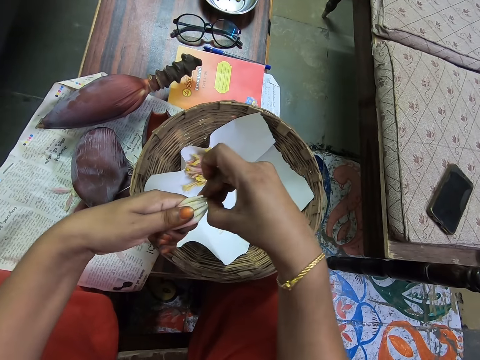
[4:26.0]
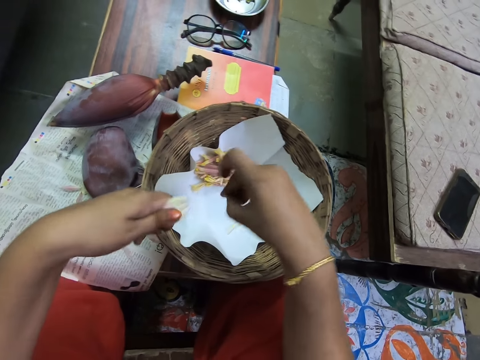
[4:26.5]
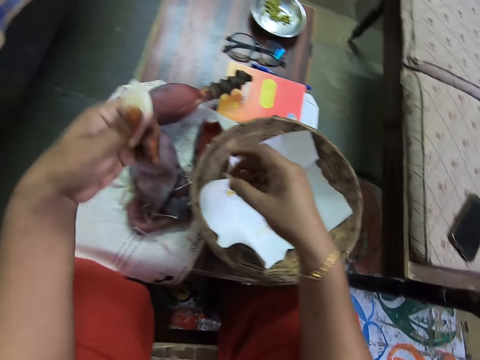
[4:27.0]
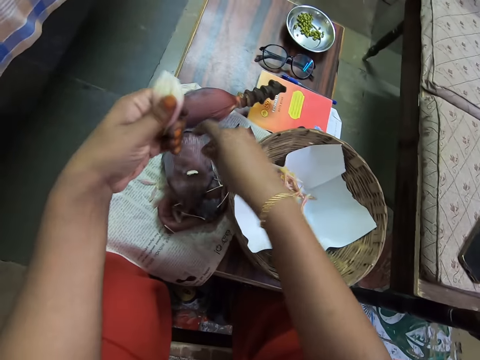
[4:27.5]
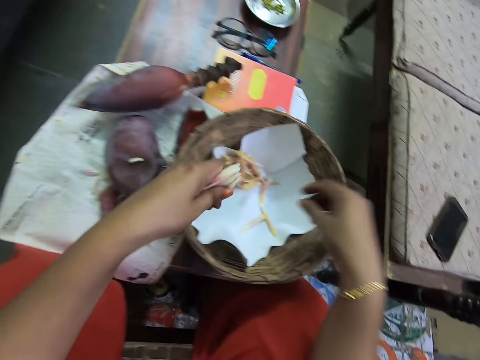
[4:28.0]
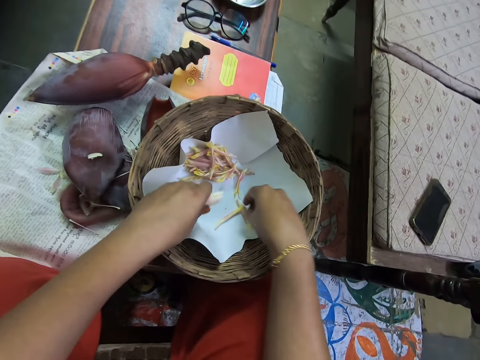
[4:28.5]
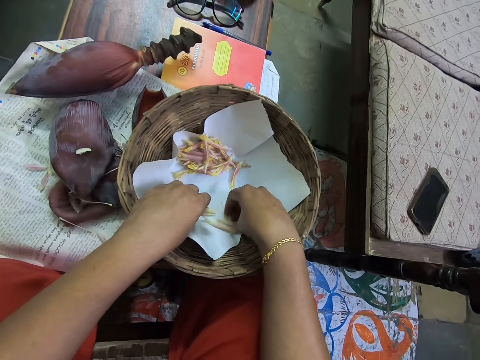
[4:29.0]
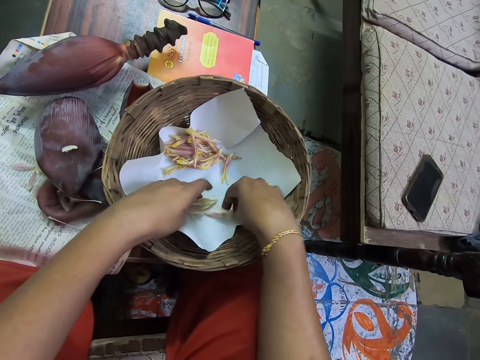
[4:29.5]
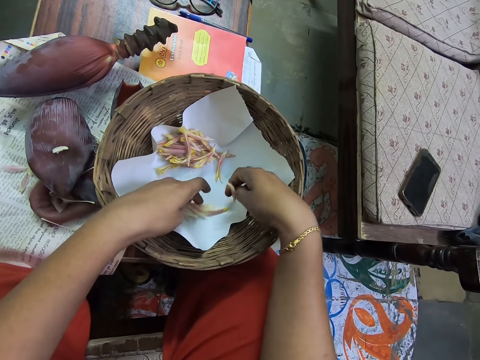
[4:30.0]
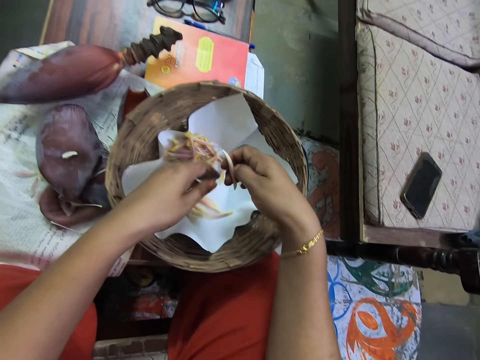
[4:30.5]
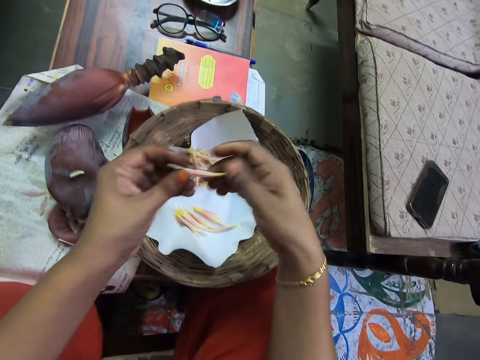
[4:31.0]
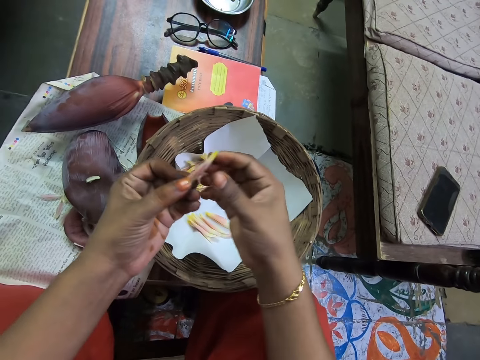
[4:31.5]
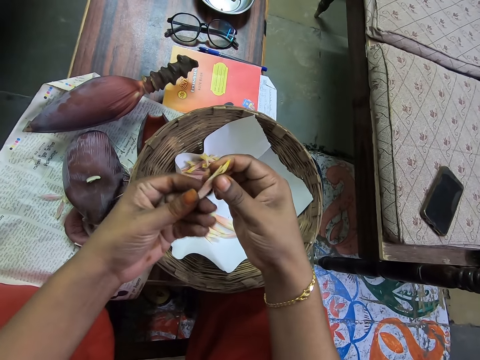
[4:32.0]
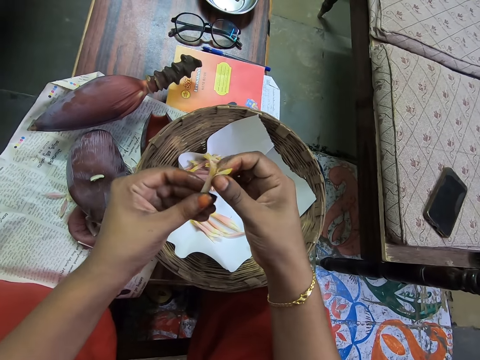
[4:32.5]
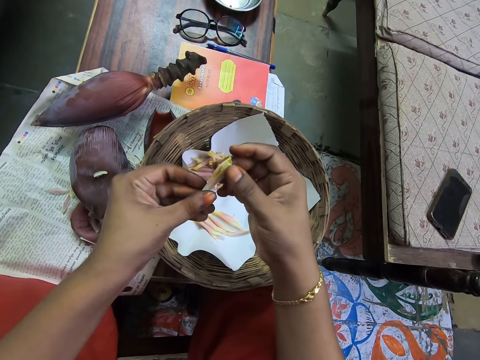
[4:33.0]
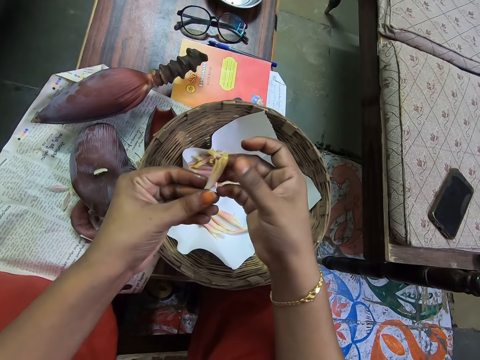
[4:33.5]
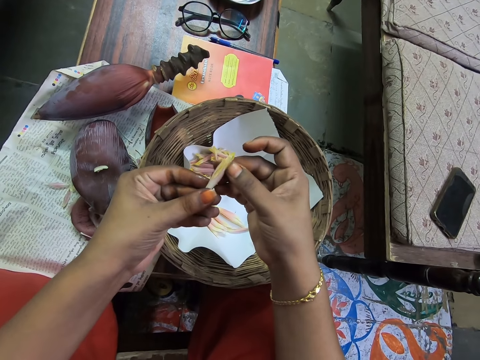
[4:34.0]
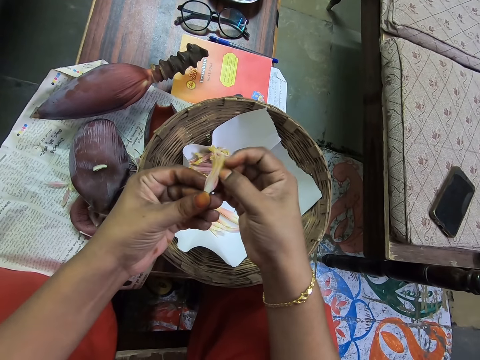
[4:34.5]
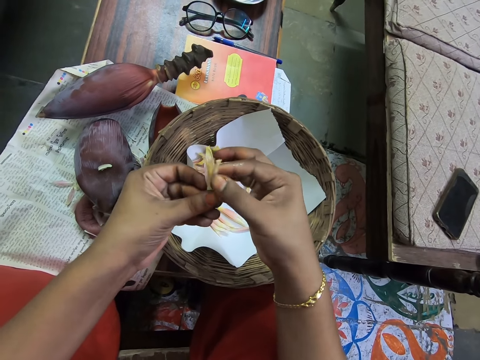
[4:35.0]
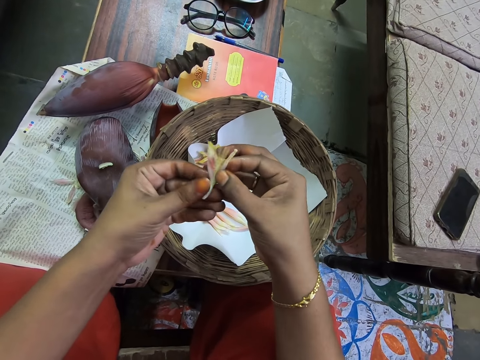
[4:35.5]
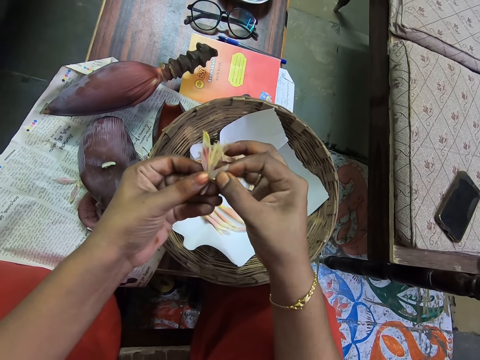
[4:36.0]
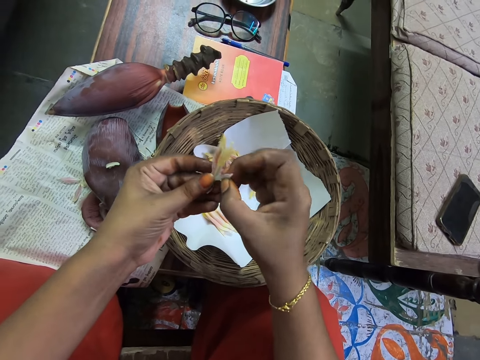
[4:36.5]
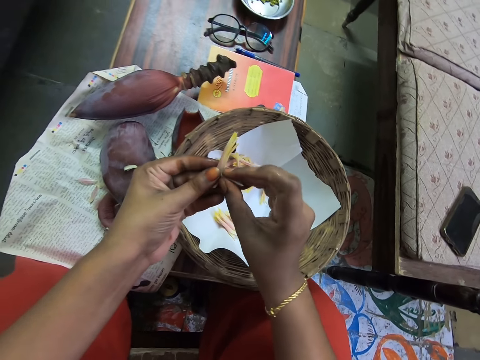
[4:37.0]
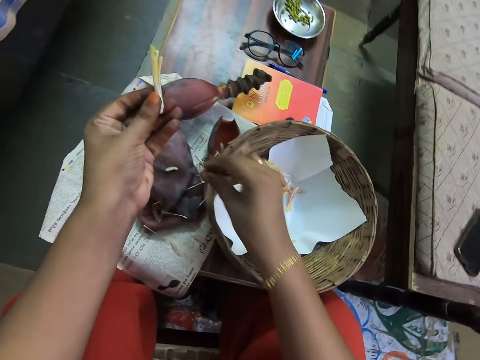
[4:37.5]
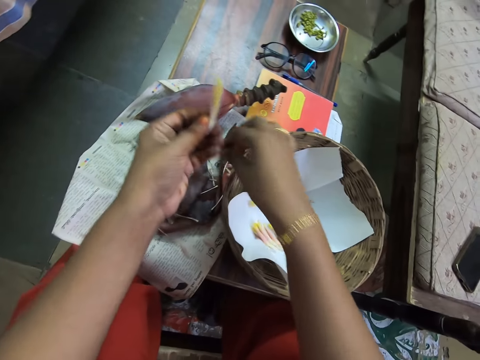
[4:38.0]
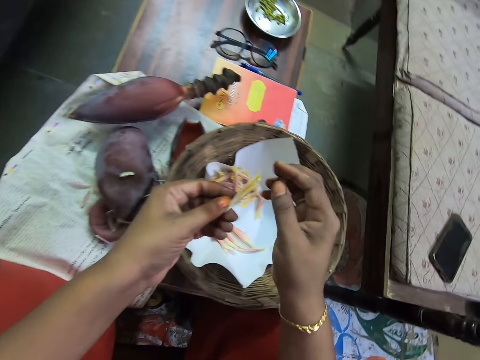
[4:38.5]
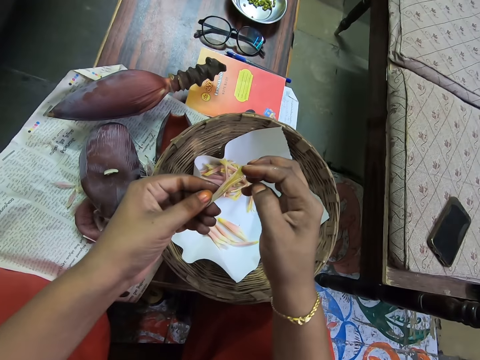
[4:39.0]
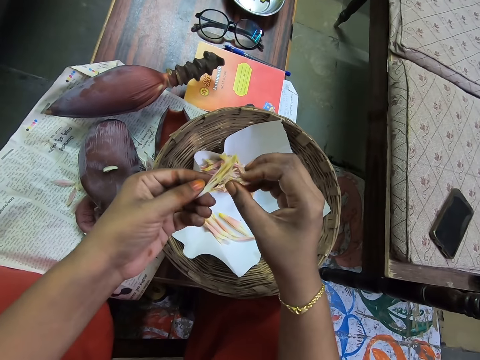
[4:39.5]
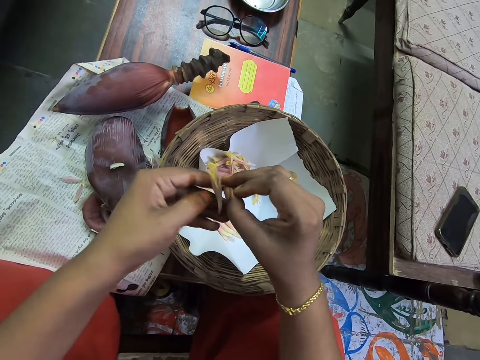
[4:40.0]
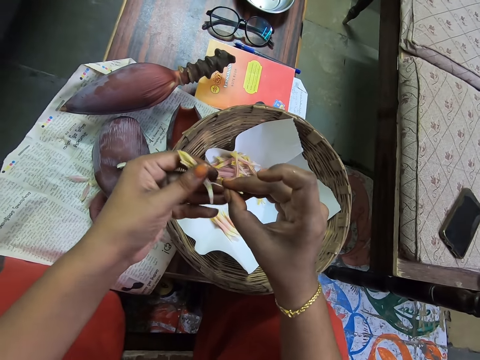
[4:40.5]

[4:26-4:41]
The camera wearer puts the banana peel on the magazine. They put the male flowers on the table. They put the banana flower on the woven basket. They pick the banana flower or male flower. They peel the banana flower. They remove the flower on the male flower. They put the banana peel on the magazine. They put the flower on the table. They remove the flower on the male flower. They peel the banana flower.

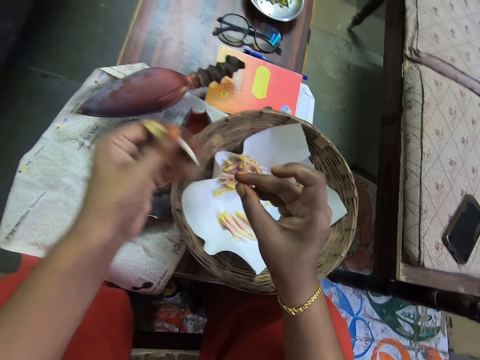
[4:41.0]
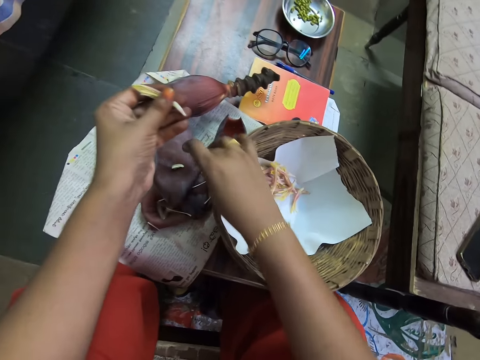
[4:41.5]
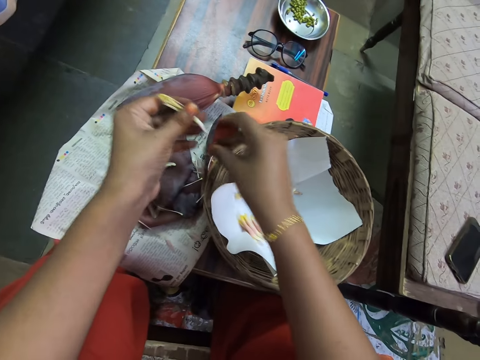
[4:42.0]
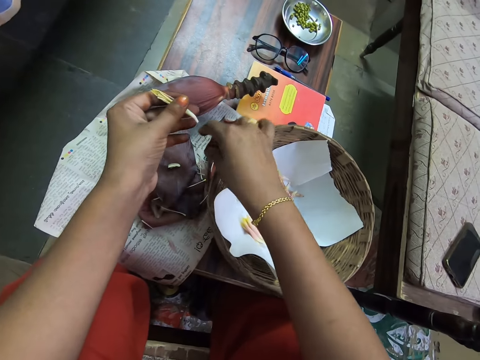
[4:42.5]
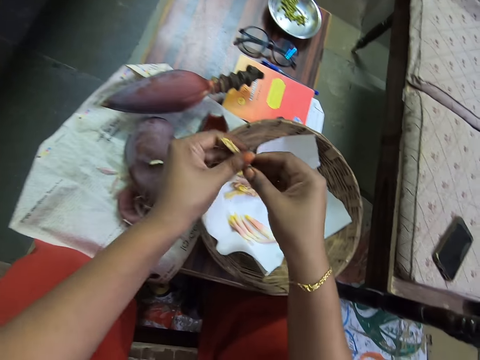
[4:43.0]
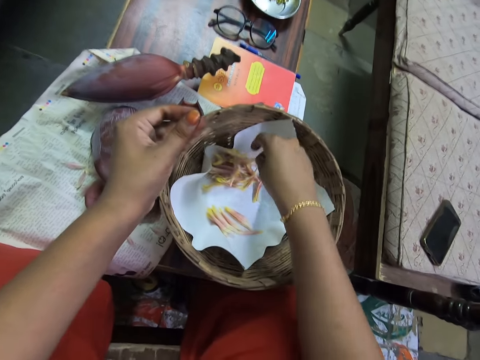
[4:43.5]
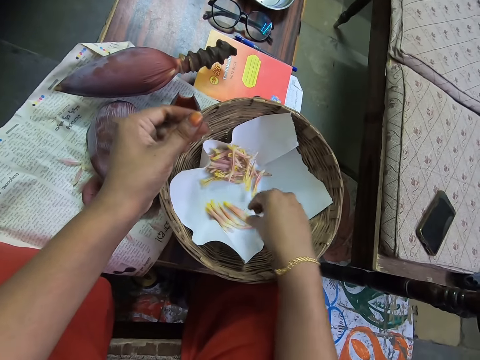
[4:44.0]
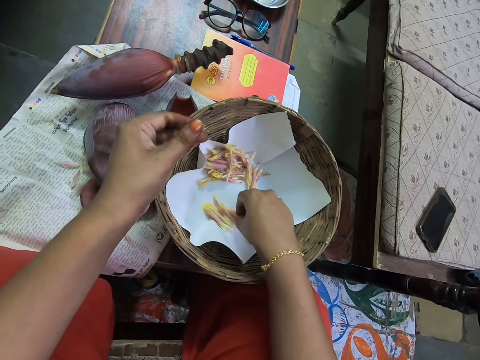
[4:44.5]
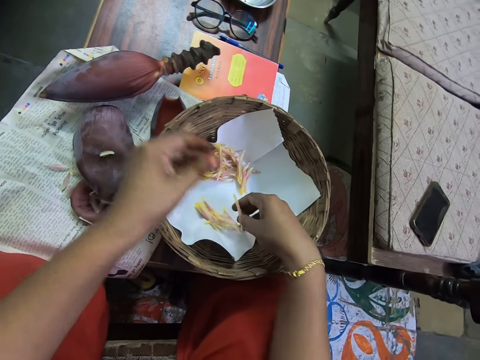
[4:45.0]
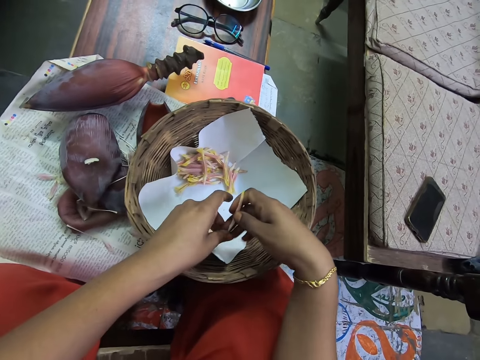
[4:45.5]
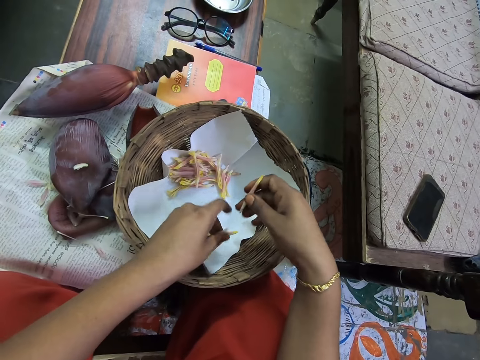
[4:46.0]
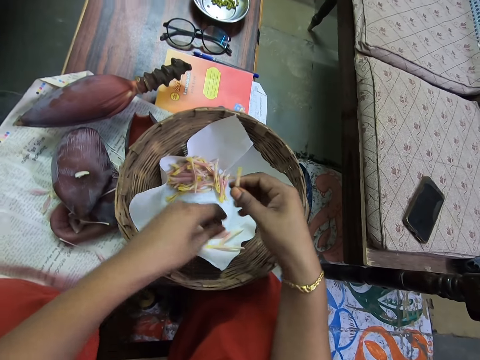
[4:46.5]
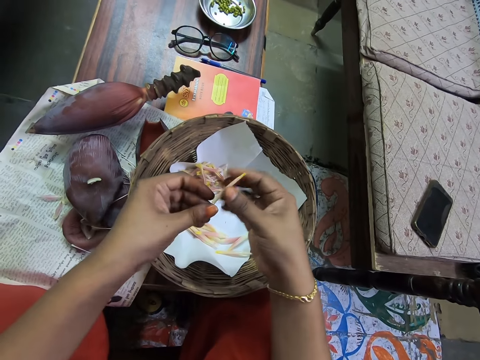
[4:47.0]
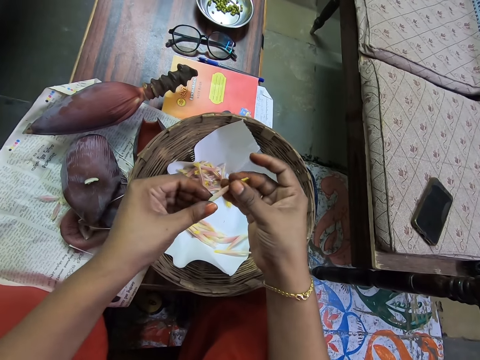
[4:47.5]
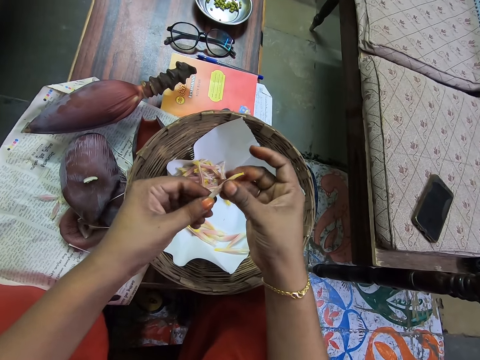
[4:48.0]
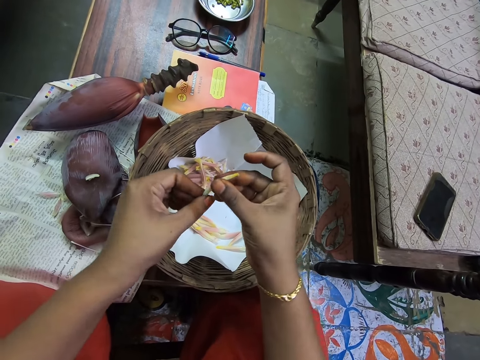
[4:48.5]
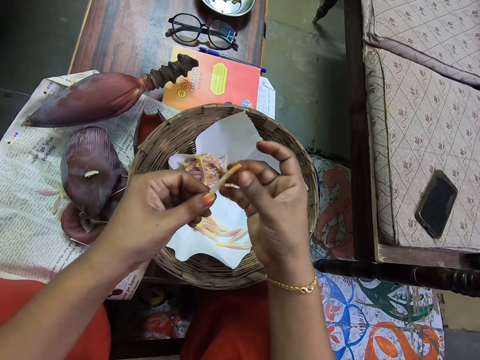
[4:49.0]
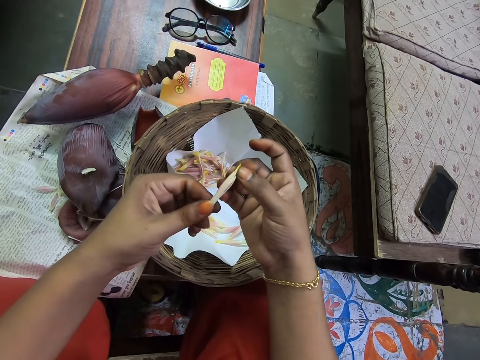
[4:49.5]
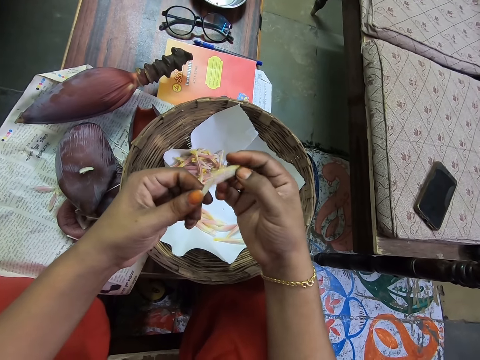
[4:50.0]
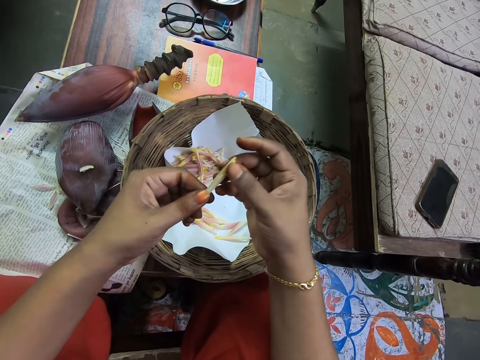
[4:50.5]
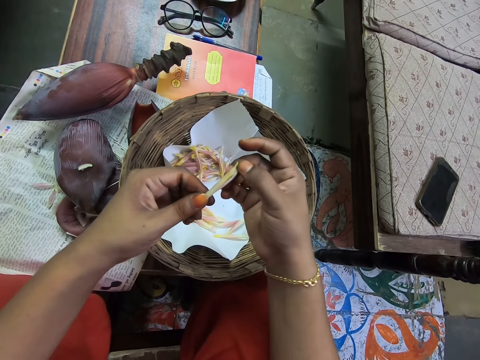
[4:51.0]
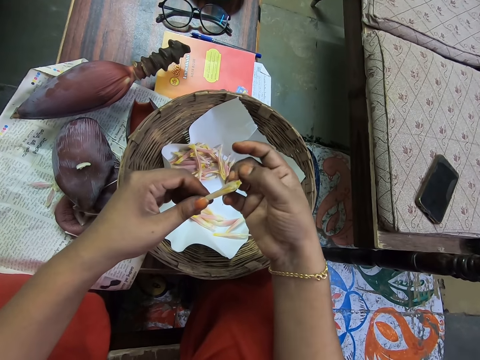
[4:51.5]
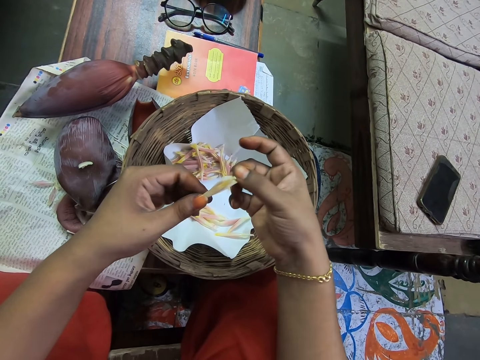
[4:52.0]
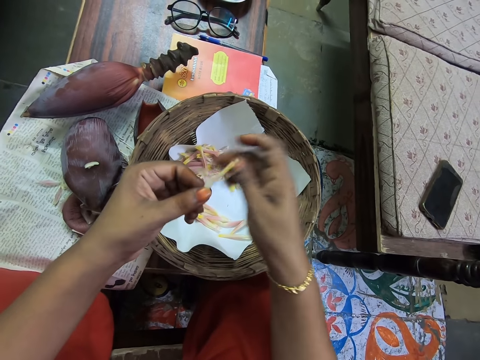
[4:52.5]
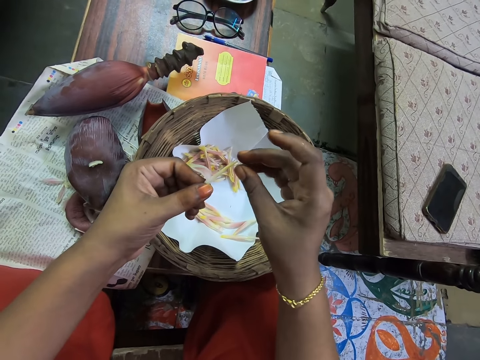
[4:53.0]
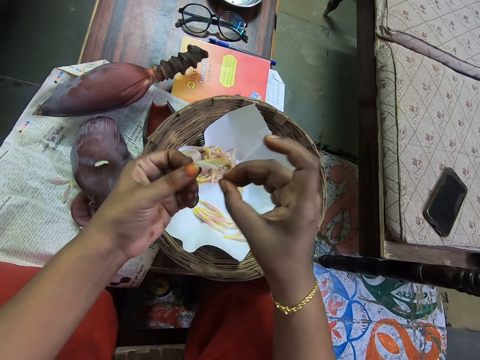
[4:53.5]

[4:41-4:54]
The camera wearer puts the flower on the table. They put the banana peel on the magazine. They put the male flower on the table. They put the banana flower on the woven basket. They pick the banana flower or male flower. They hold the banana flower. They peel the banana flower.
